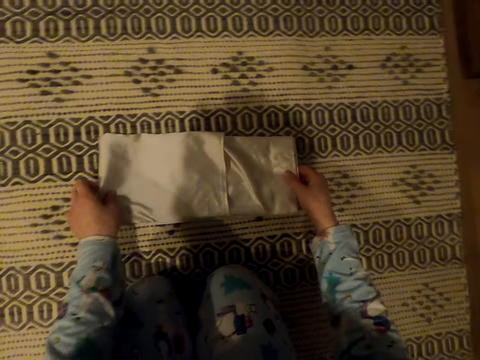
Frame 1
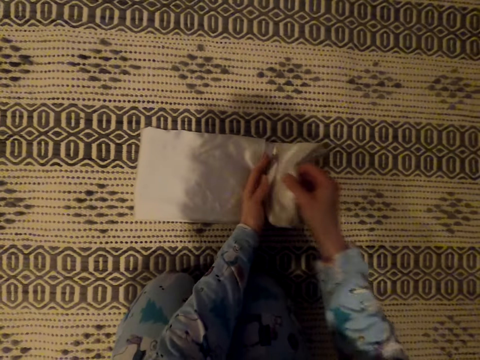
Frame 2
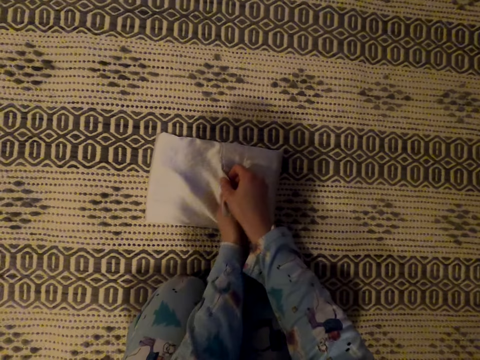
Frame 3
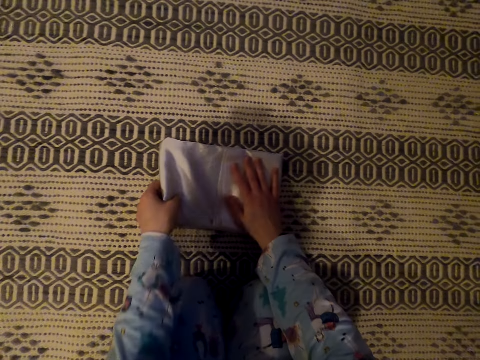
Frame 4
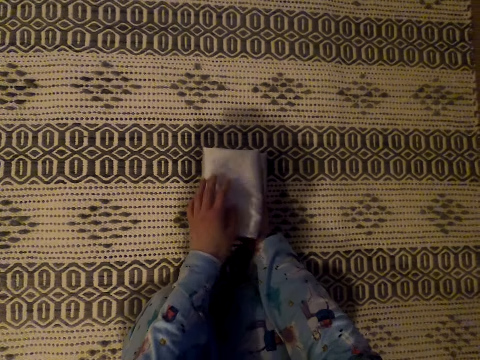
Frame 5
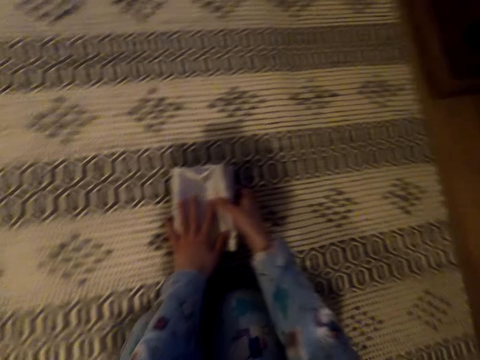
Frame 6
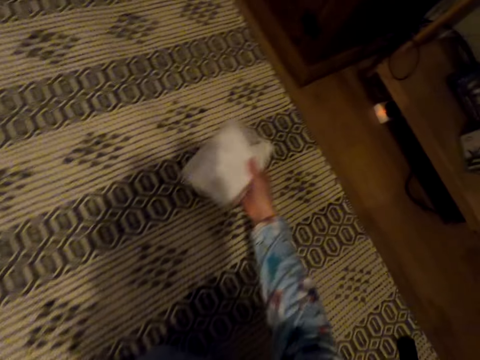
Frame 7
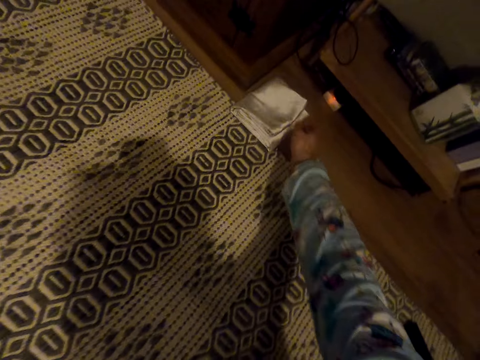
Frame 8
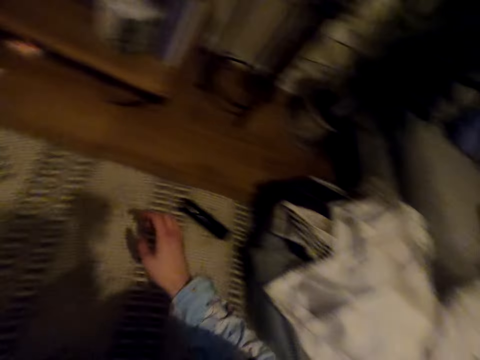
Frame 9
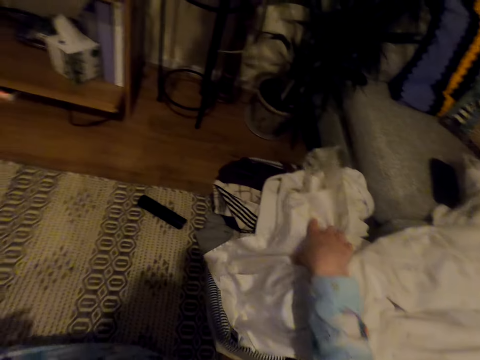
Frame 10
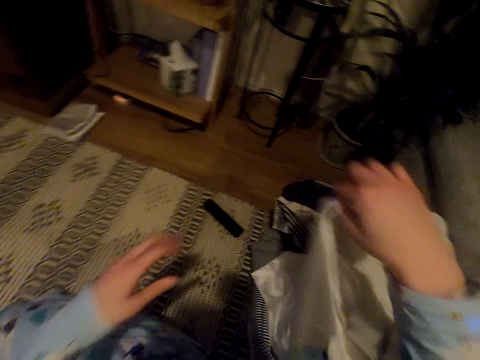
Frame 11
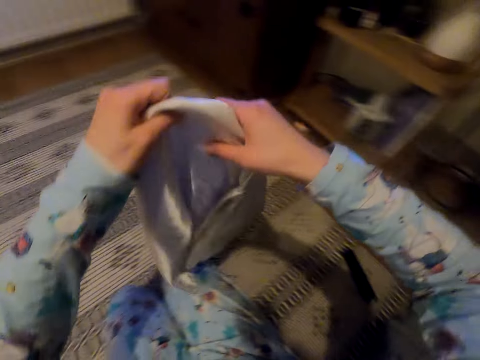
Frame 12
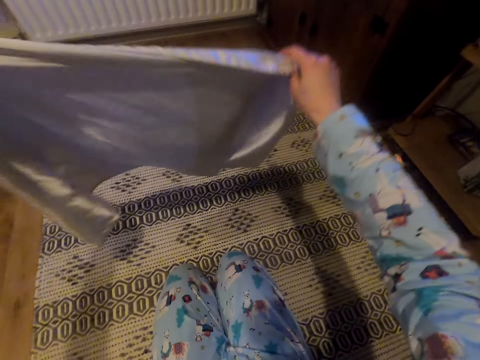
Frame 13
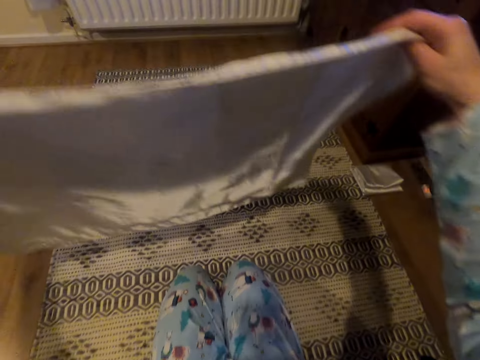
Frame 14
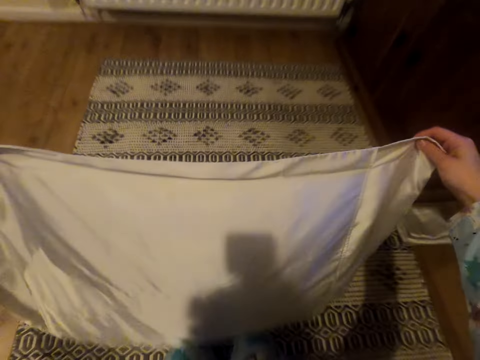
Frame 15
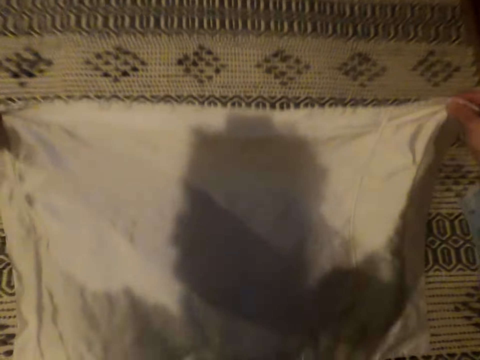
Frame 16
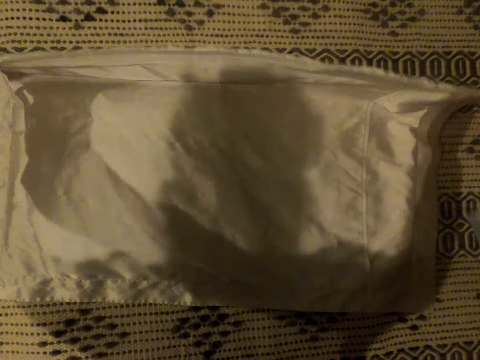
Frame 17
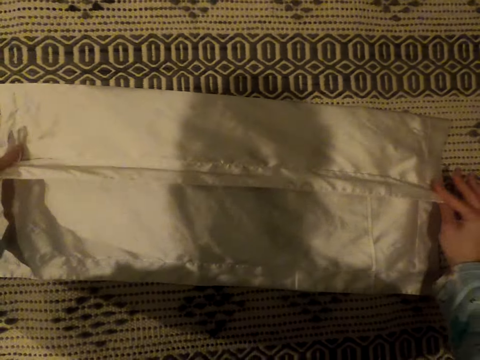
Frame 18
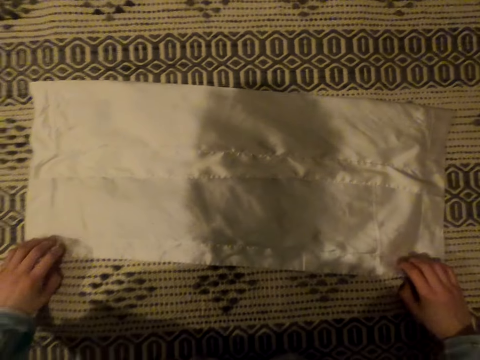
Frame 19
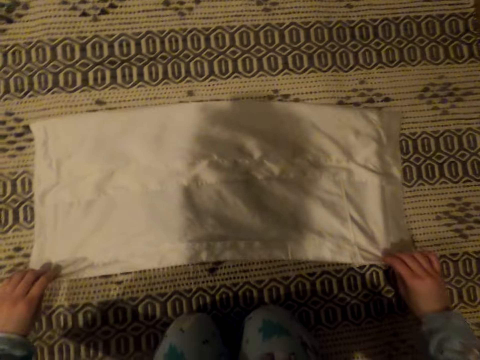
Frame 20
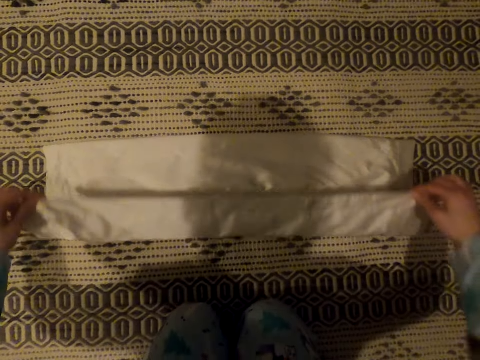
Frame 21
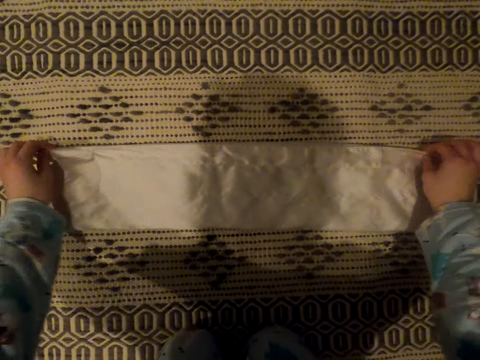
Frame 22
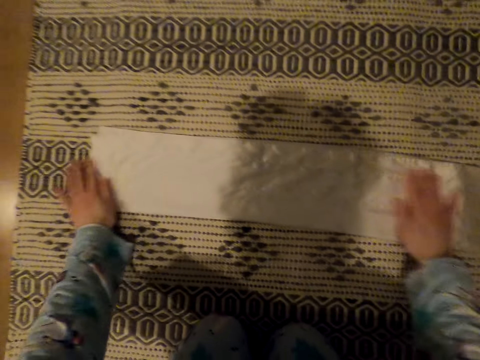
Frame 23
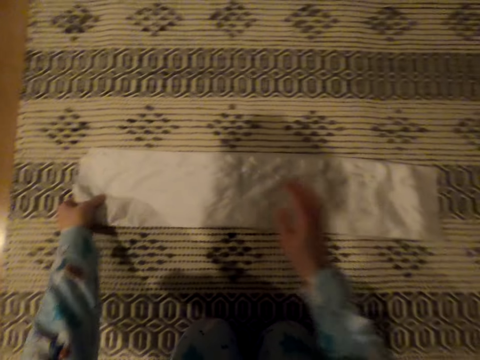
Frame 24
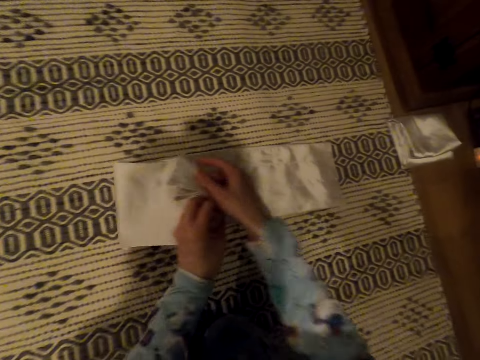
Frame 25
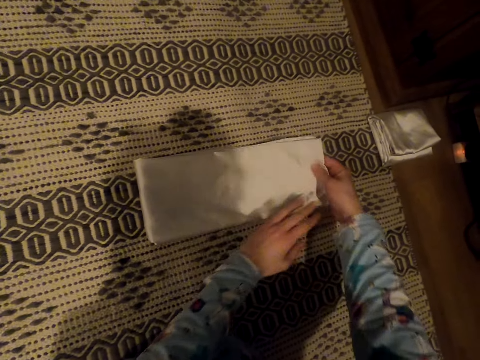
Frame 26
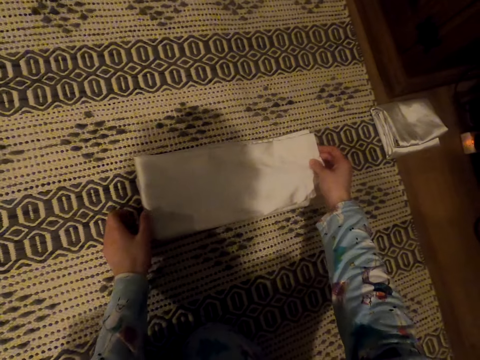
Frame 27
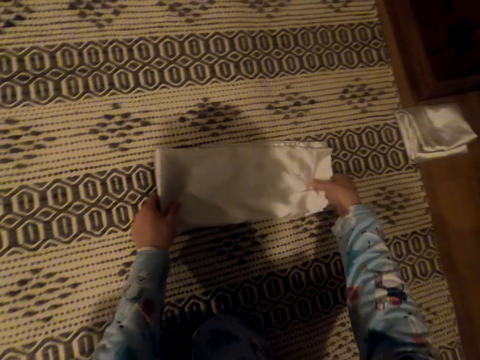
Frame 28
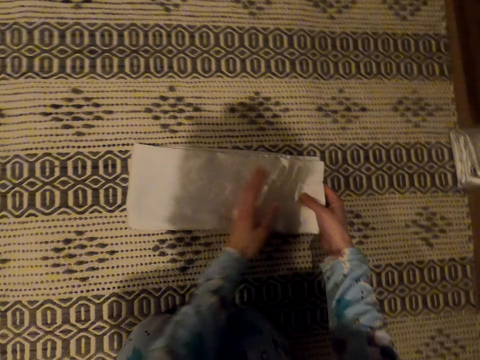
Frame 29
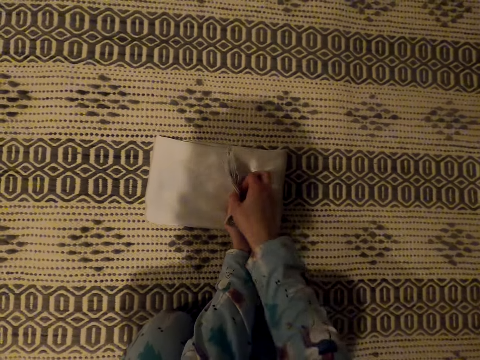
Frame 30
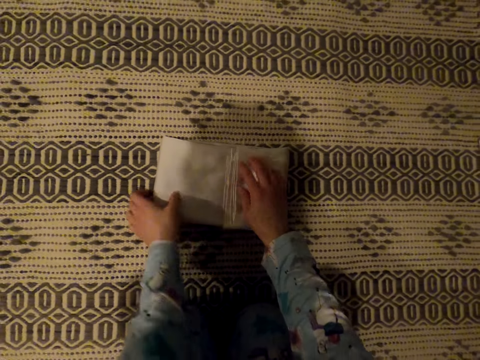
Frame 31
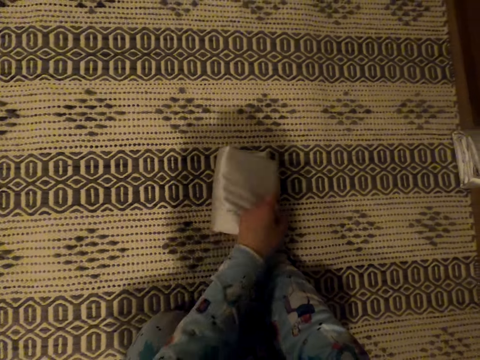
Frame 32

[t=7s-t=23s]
The camera wearer moves the pillow cover. They put the pillow cover aside on the floor. They take the pillow cover. They stretch the pillow cover. They put the pillow cover down. They fold the pillow cover. They wipe the pillow cover. They fold the pillow cover.

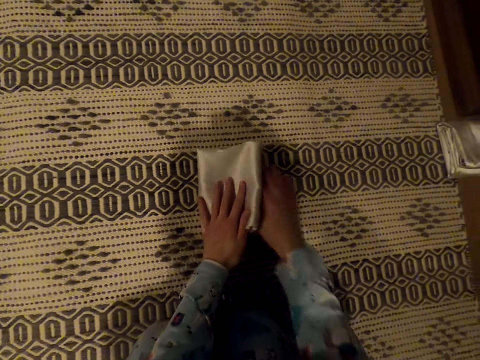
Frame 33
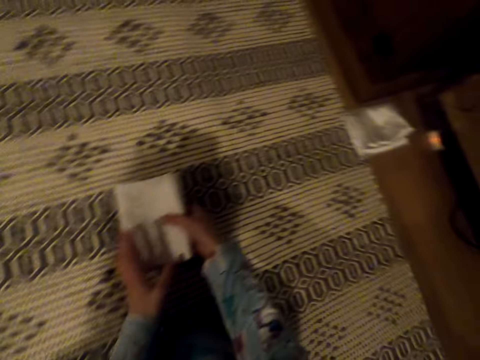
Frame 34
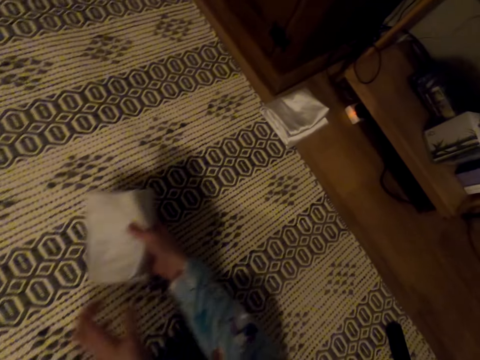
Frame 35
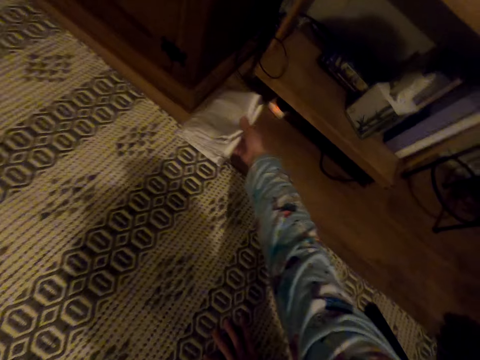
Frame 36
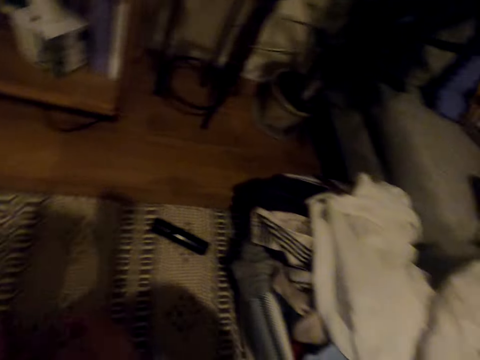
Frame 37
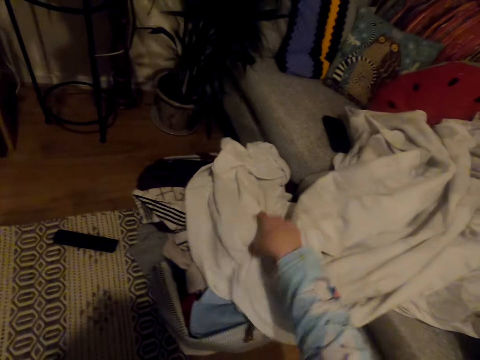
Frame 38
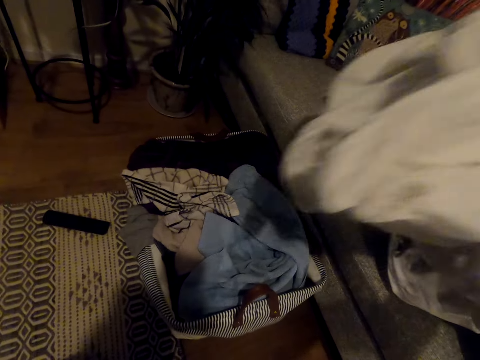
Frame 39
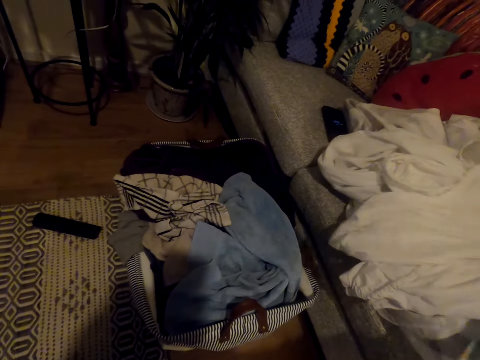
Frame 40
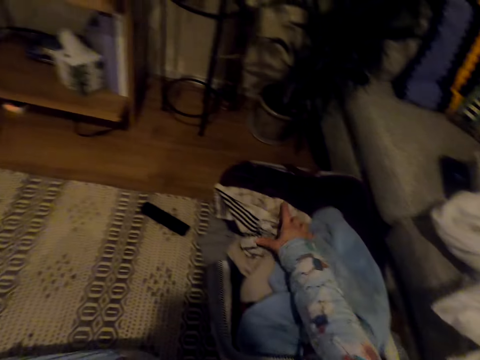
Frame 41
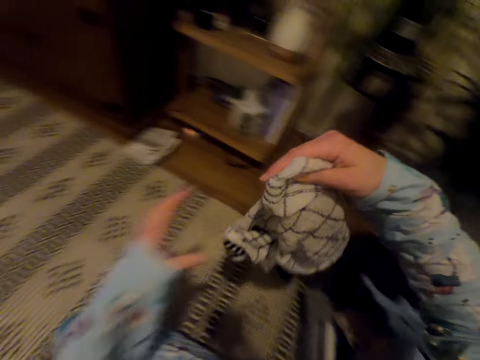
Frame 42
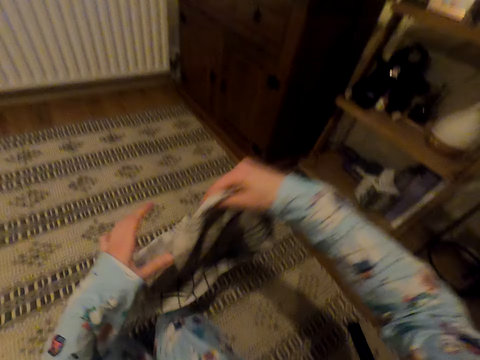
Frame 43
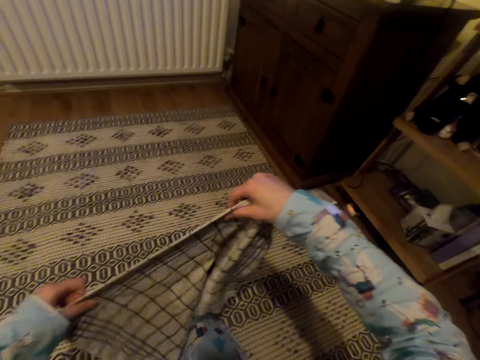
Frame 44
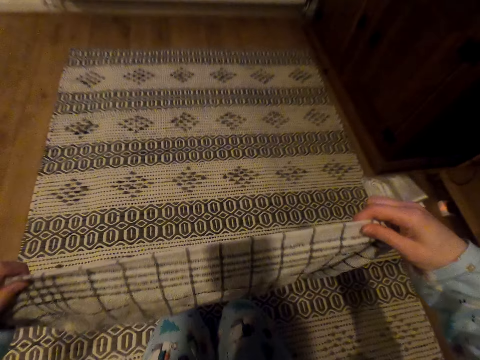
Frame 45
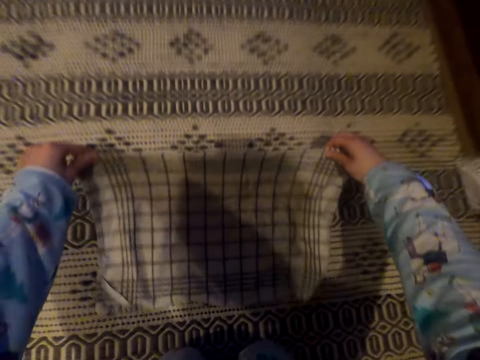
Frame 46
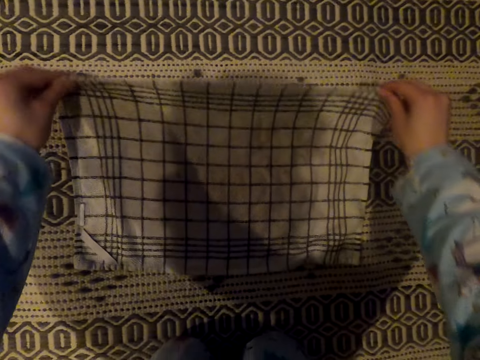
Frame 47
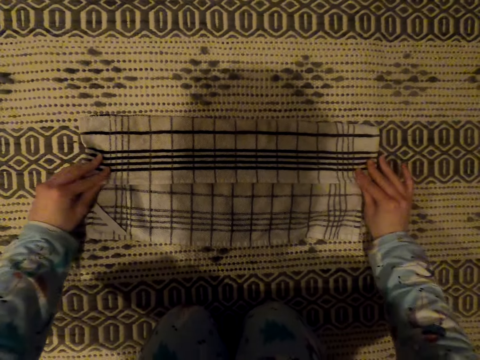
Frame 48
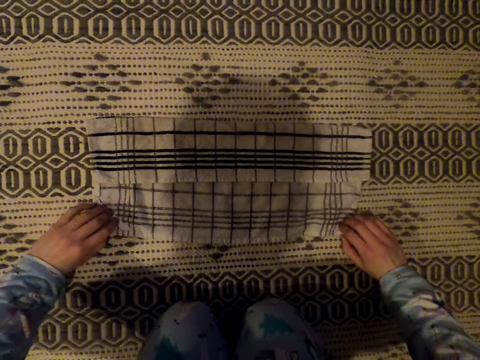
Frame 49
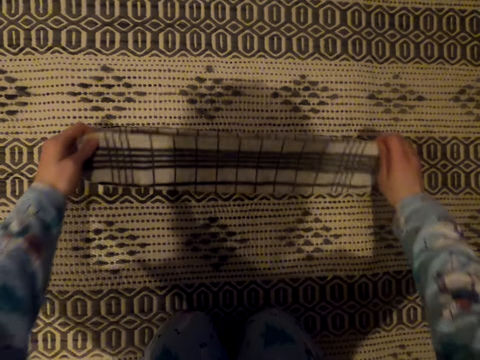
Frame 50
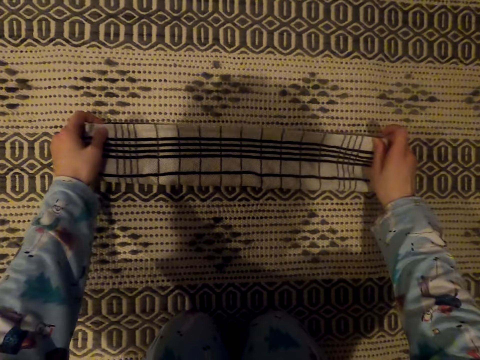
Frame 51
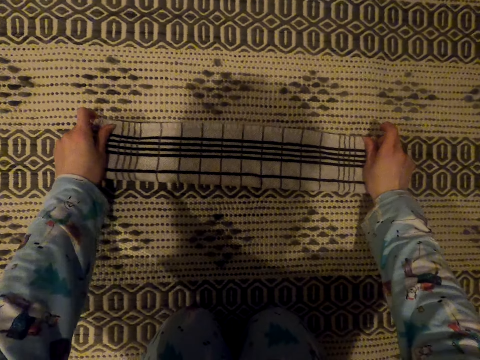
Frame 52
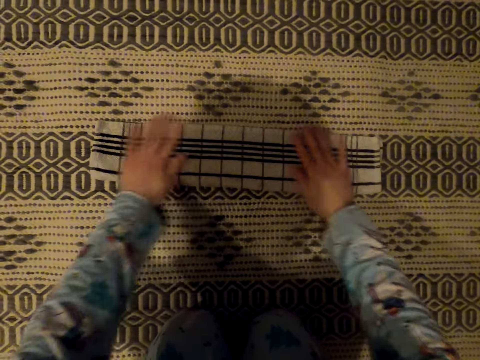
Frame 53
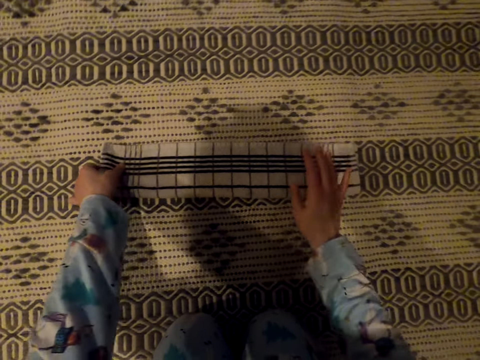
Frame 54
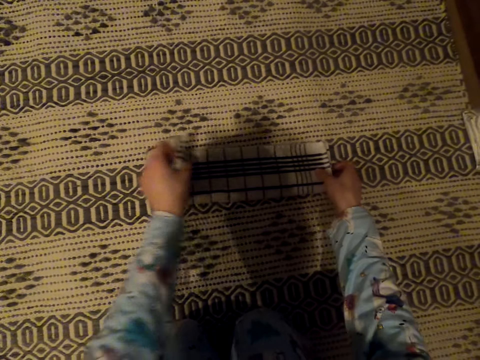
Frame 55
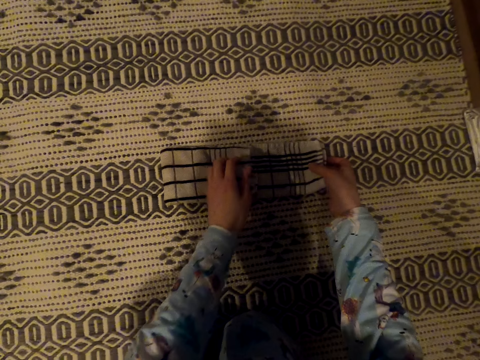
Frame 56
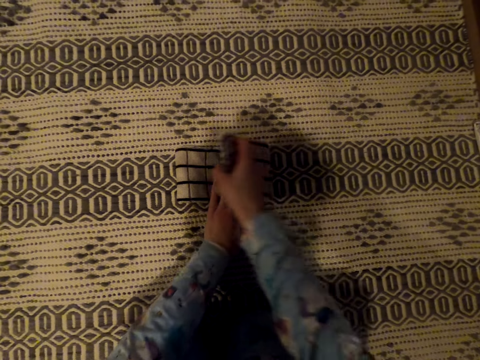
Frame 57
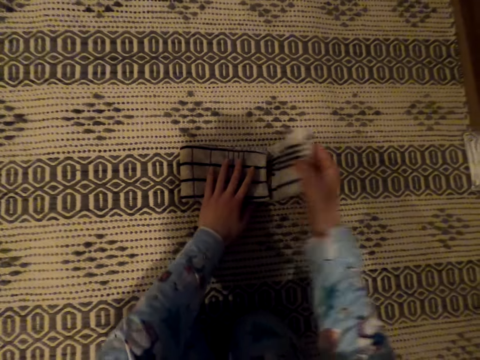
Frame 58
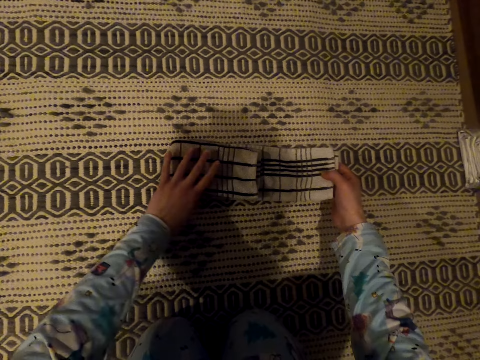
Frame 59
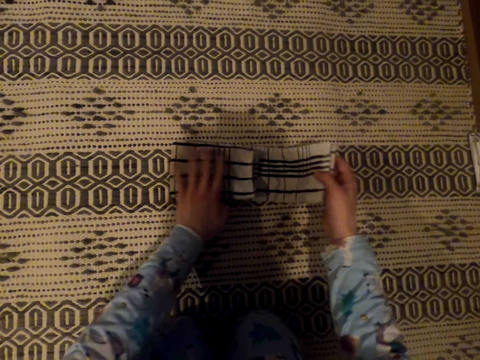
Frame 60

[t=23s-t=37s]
The camera wearer puts the pillow cover aside on the floor. They put the bed cover aside. They take the handkerchief. They stretch the handkerchief. They put the handkerchief down. They fold the handkerchief. They wipe the handkerchief. They fold the handkerchief.
